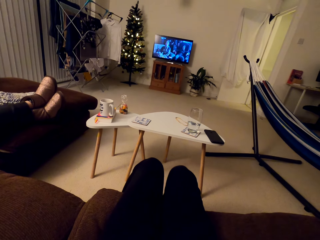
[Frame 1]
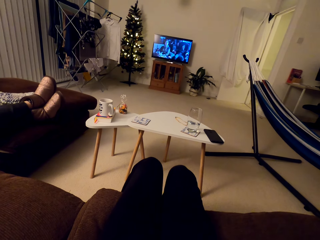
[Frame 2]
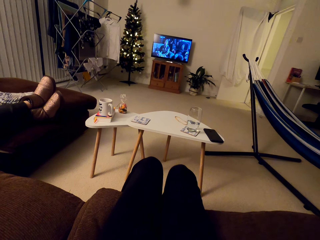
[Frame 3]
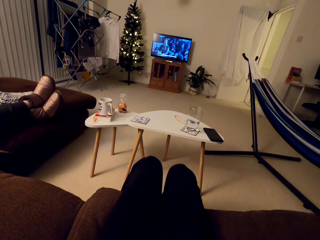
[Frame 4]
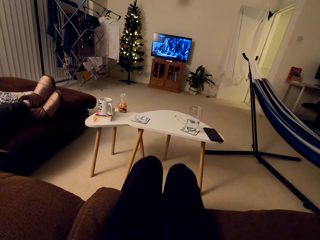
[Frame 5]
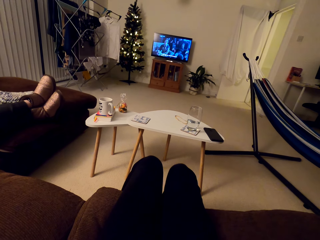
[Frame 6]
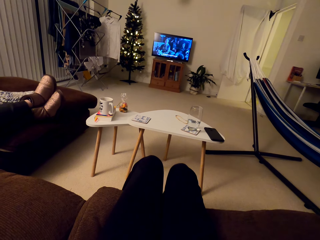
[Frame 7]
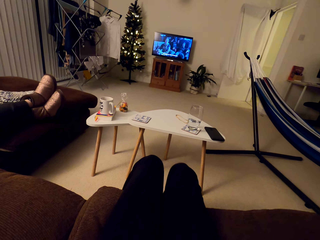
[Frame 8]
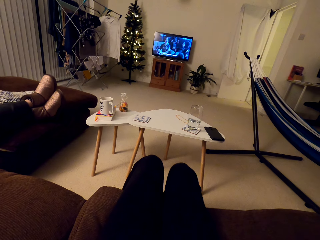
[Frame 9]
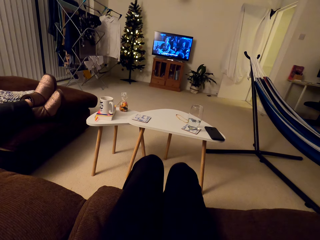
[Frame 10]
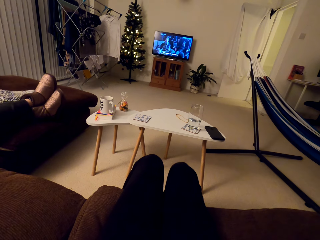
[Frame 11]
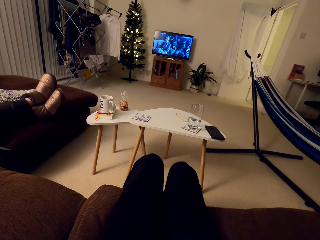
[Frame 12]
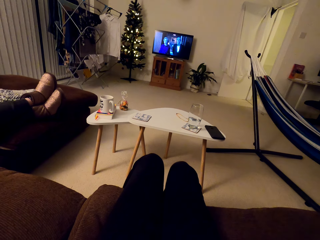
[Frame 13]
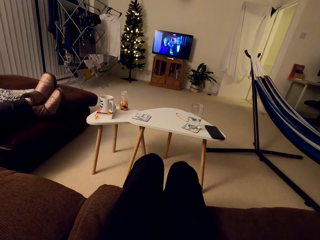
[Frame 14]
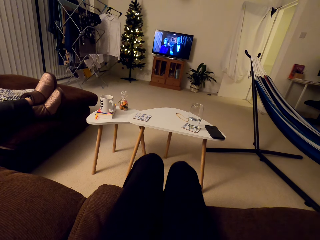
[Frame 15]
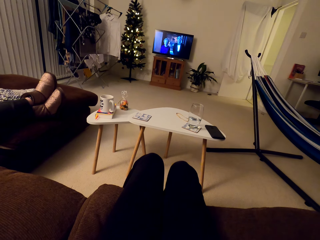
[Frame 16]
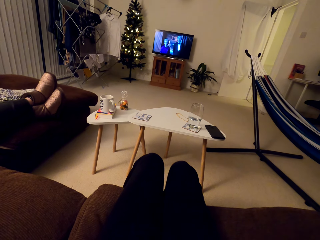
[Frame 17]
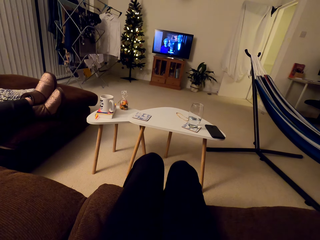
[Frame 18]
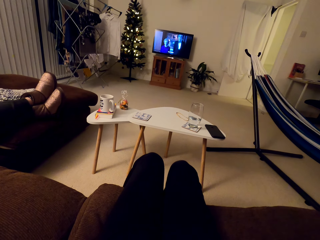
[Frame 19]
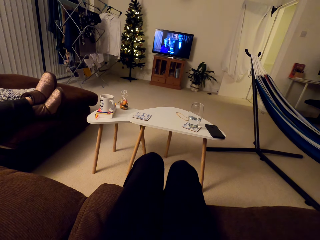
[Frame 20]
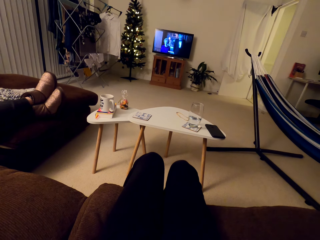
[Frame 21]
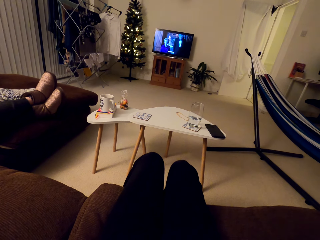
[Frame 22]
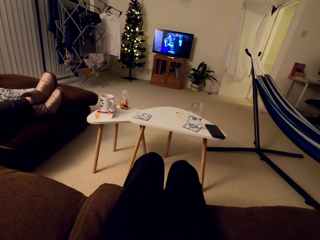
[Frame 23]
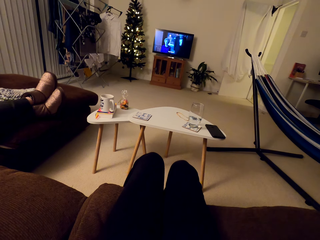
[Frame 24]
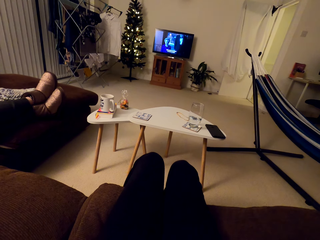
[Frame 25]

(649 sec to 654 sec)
The camera wearer watches the television.

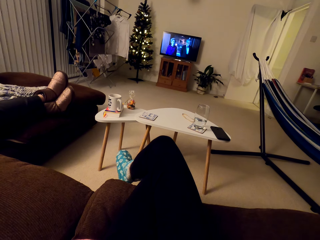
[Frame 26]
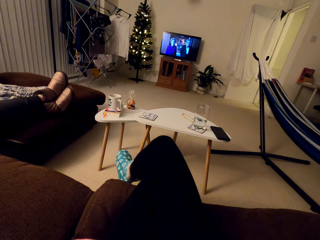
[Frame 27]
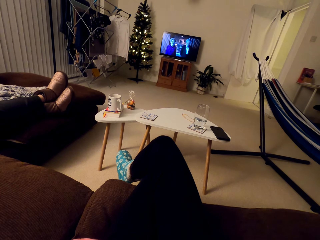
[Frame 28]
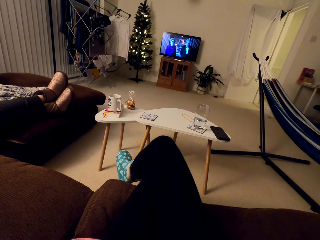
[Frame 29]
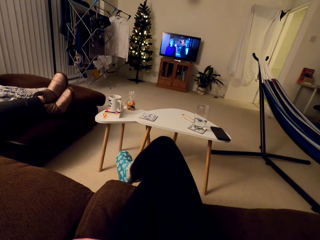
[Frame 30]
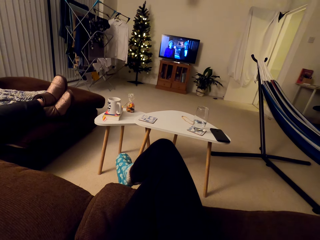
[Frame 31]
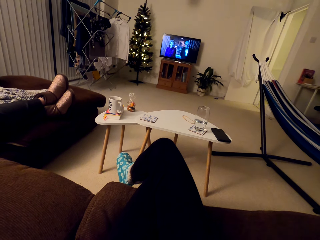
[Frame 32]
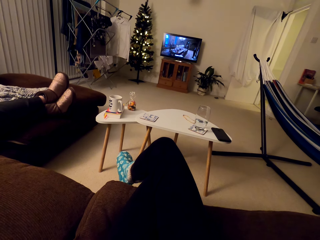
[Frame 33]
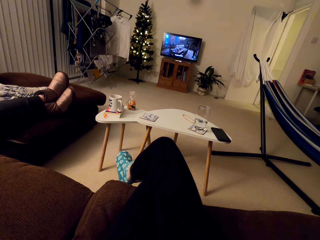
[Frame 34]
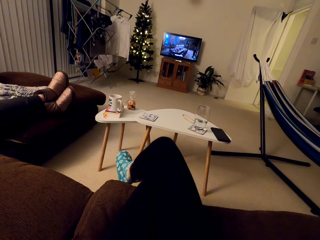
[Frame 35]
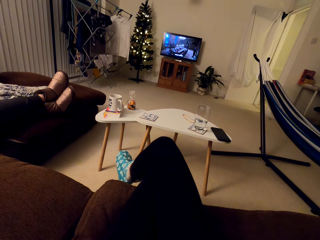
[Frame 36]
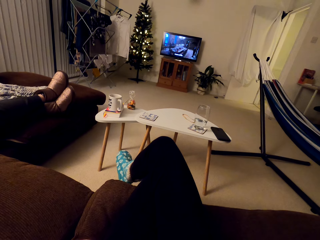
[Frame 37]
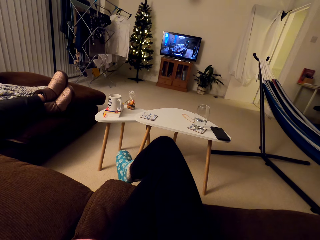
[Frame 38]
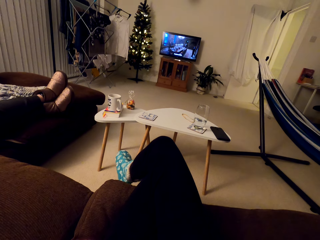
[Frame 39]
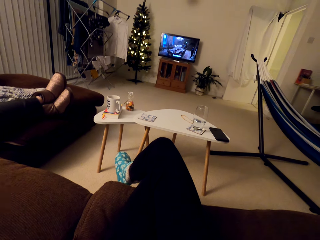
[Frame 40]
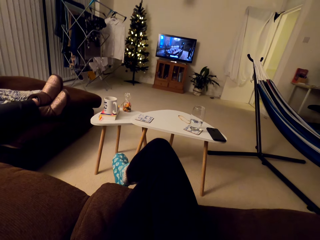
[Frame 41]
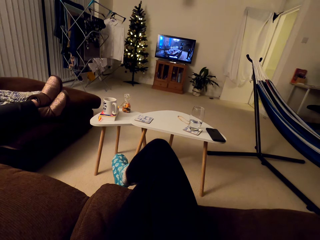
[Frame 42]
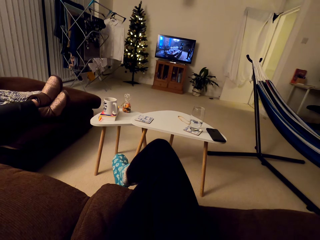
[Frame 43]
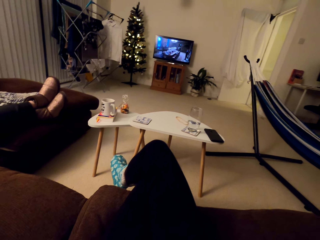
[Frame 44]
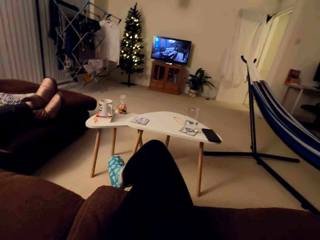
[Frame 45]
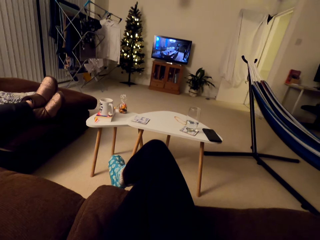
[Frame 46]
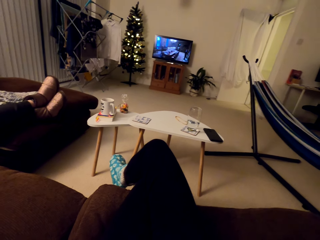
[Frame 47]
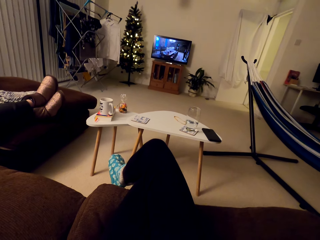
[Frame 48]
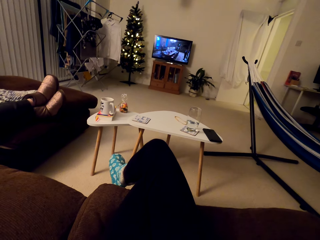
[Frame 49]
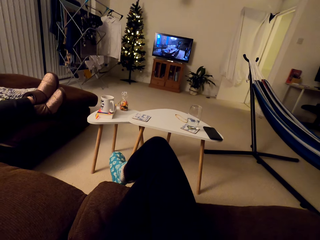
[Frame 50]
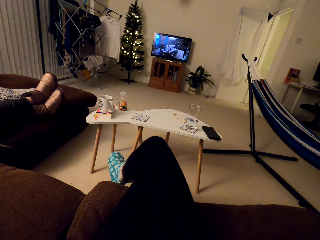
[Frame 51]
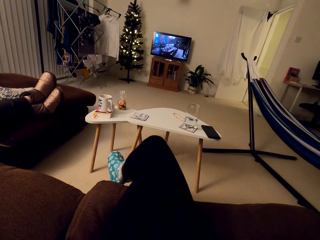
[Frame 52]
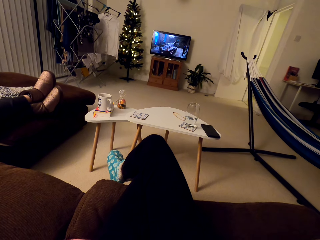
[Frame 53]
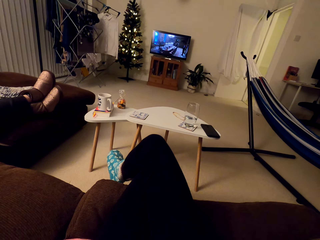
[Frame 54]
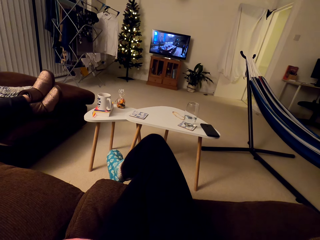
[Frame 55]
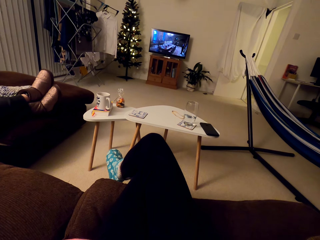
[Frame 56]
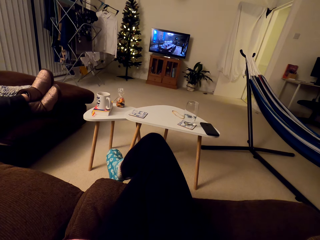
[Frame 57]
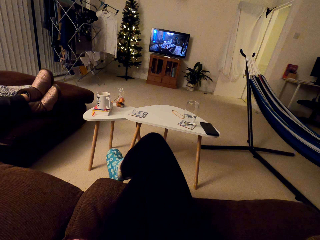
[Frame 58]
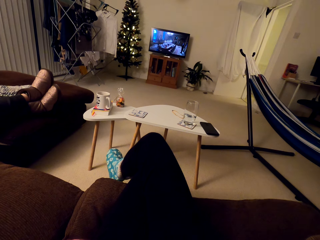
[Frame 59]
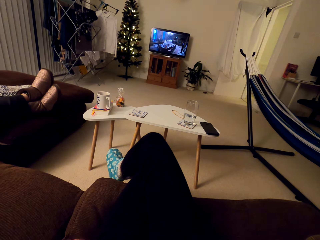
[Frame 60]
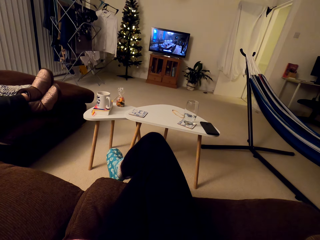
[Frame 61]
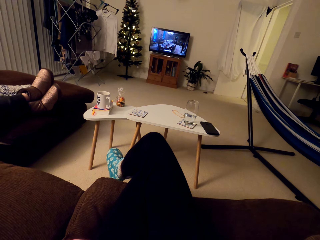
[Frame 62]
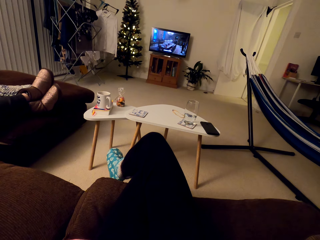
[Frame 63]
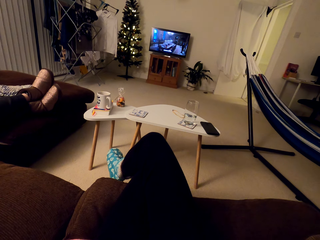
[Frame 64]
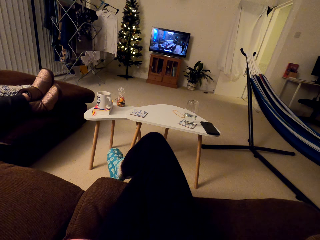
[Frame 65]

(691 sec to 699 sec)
The camera wearer watches TV. A person speaks to the camera wearer. The camera wearer watches TV. They speak to the person.

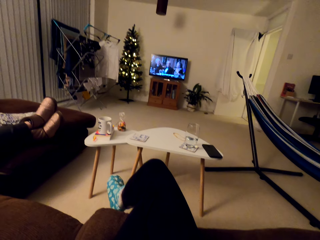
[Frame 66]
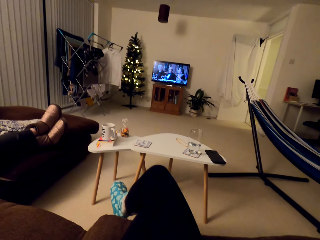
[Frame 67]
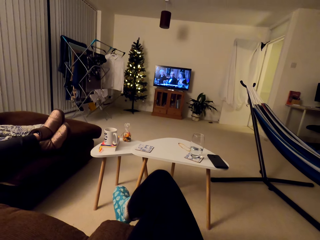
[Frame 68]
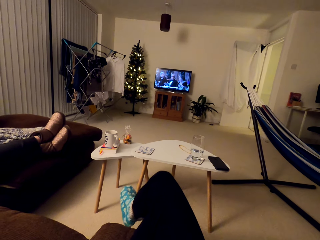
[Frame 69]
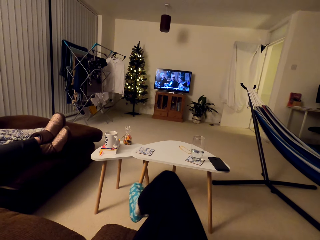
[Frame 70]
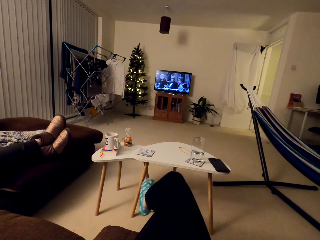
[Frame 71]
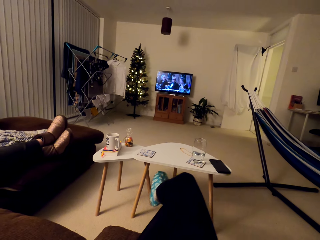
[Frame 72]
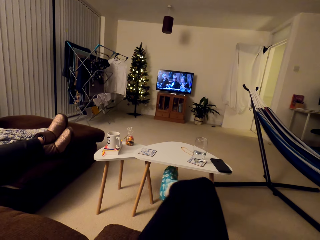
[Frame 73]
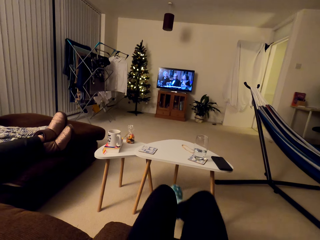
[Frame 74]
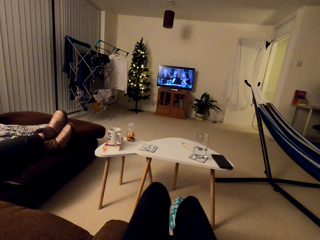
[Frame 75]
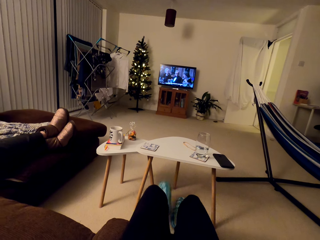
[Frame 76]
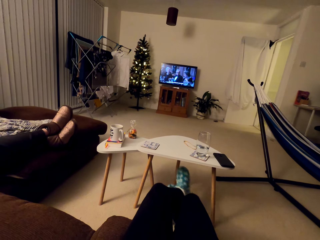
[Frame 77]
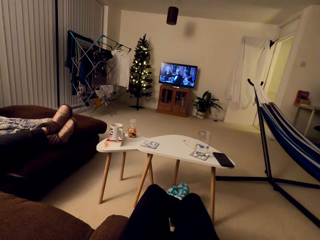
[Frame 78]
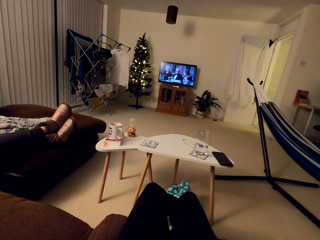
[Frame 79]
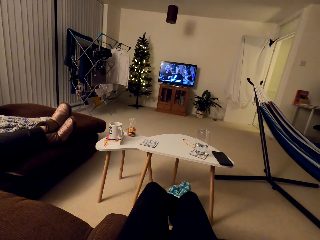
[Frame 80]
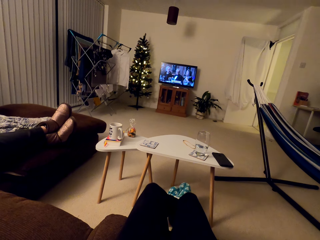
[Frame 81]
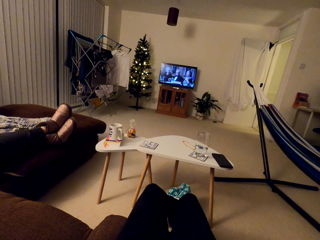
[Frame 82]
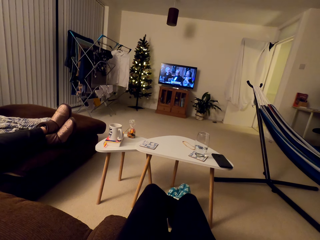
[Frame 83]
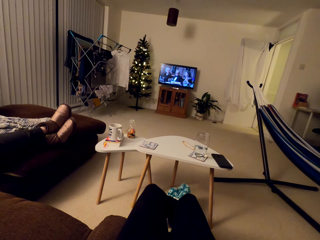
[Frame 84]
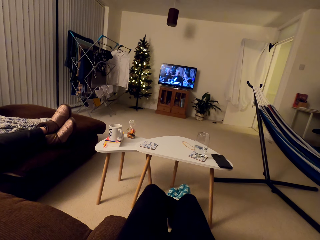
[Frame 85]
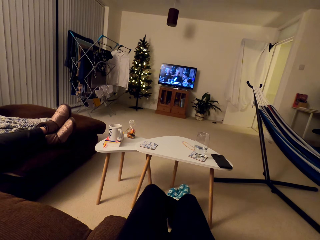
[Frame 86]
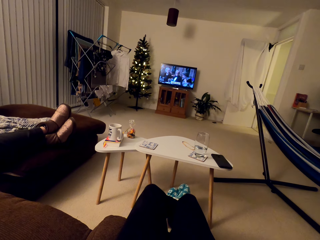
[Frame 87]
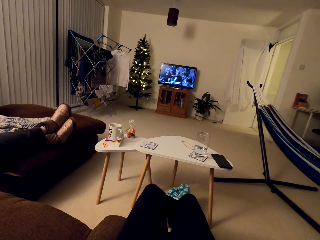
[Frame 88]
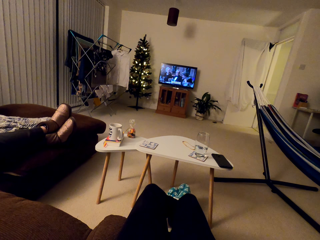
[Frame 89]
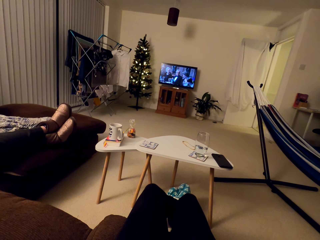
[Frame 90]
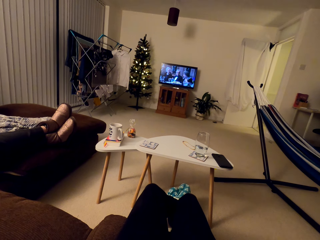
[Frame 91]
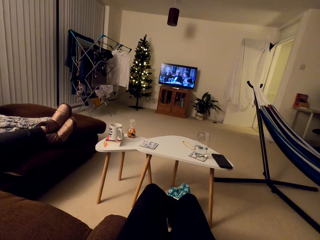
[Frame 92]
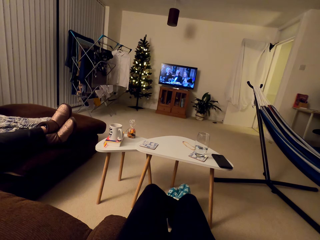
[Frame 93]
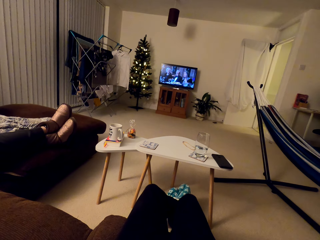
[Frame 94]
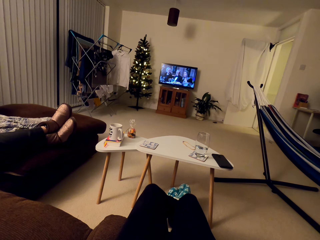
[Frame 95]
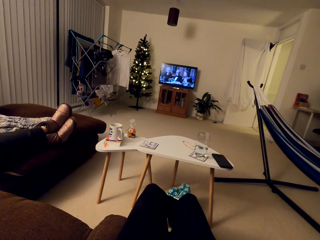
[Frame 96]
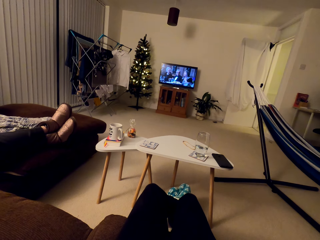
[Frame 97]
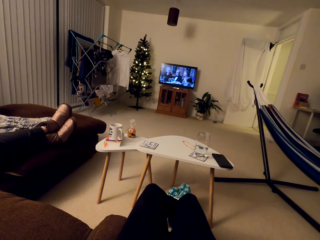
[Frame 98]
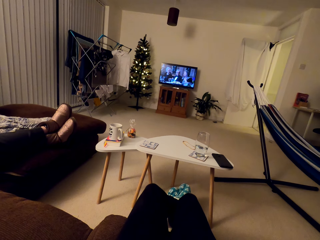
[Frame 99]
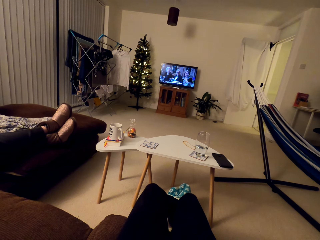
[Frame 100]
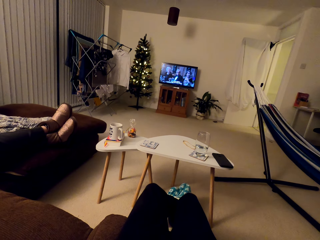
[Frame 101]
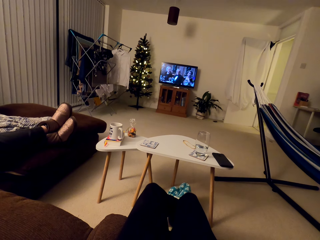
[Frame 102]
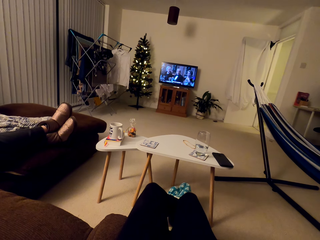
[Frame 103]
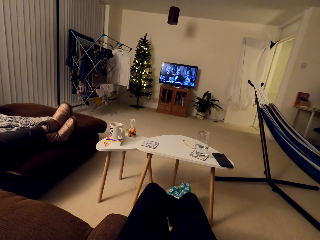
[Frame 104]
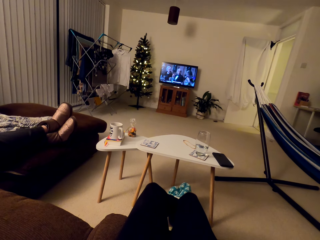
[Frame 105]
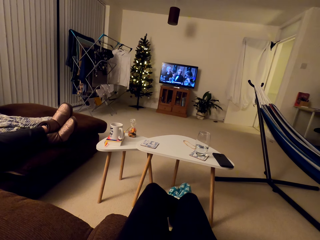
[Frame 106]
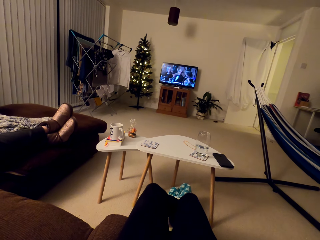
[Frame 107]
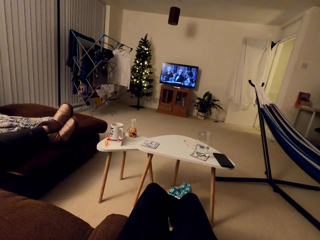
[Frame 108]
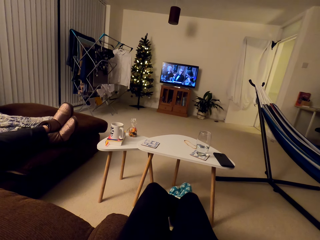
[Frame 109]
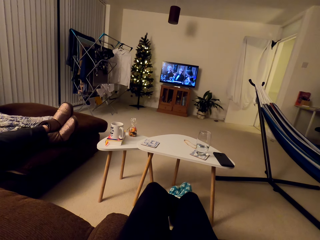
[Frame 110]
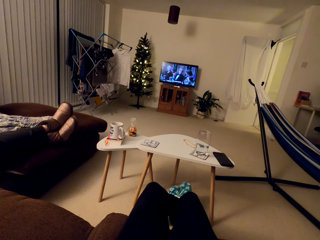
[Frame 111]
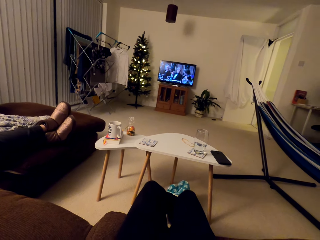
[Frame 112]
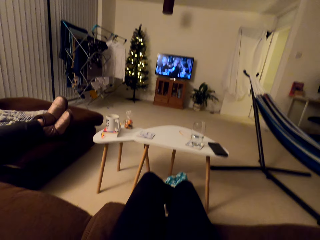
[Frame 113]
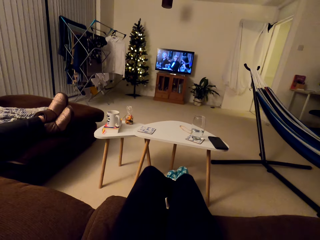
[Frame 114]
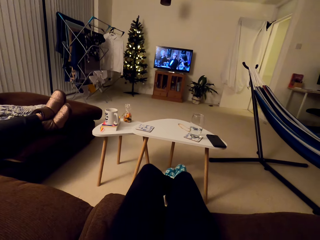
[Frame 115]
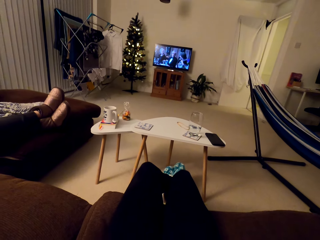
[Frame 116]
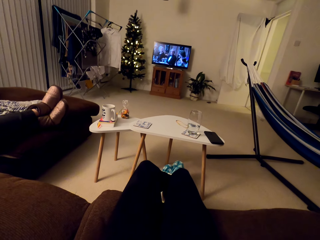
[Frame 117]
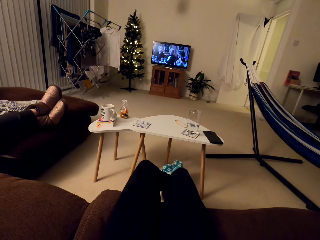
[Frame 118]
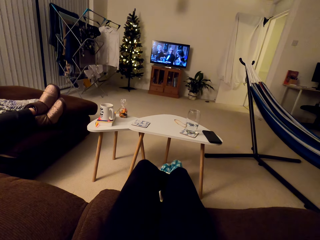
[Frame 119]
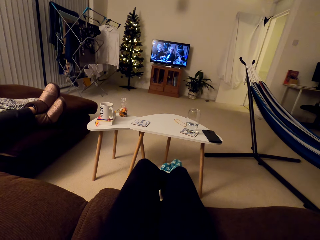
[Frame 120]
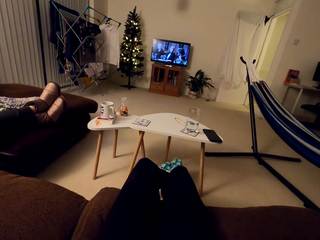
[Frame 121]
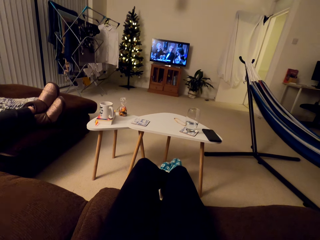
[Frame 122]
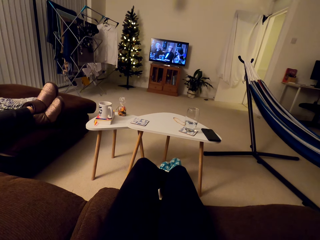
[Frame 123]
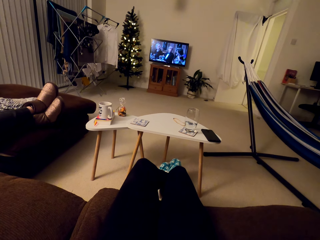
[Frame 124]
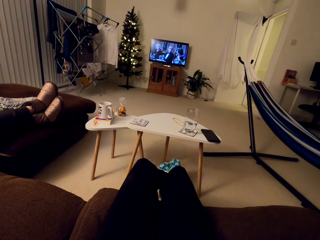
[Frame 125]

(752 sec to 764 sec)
The camera wearer watches TV. They put down the right foot. A person speaks to the camera wearer. The camera wearer watches TV. They speak to the person and watch TV.
